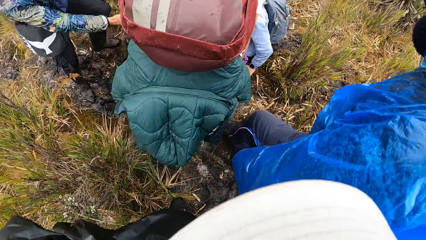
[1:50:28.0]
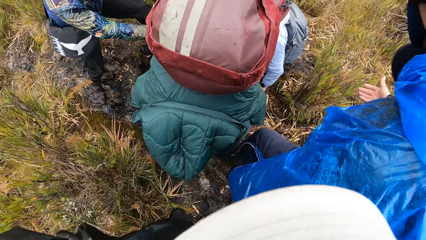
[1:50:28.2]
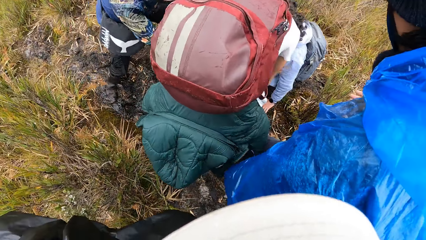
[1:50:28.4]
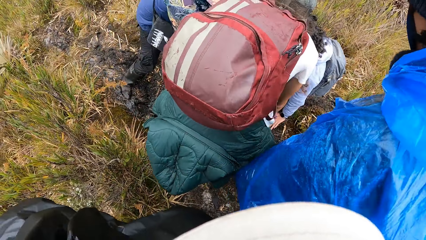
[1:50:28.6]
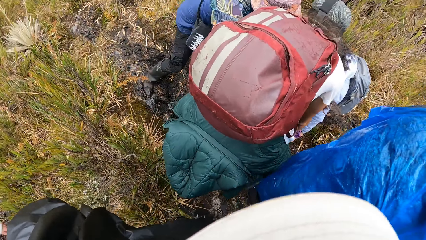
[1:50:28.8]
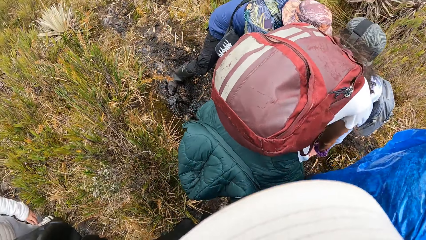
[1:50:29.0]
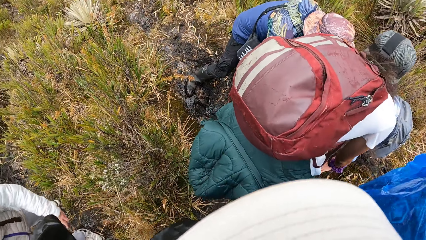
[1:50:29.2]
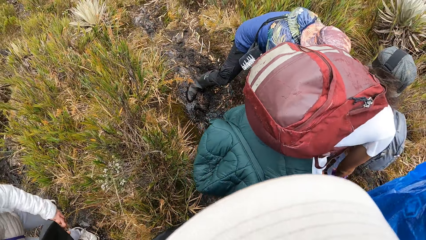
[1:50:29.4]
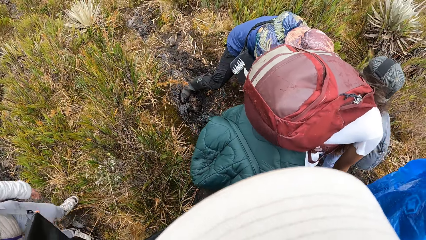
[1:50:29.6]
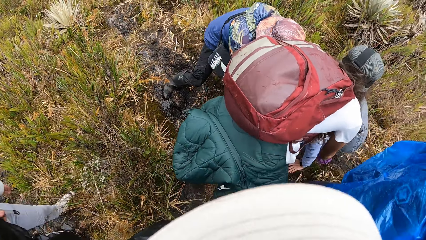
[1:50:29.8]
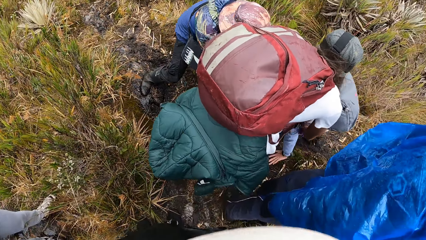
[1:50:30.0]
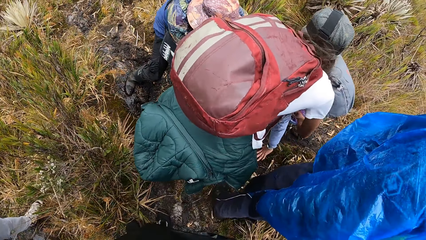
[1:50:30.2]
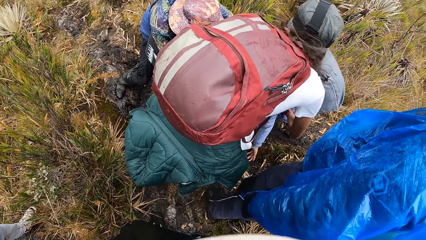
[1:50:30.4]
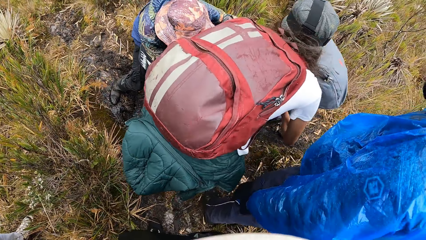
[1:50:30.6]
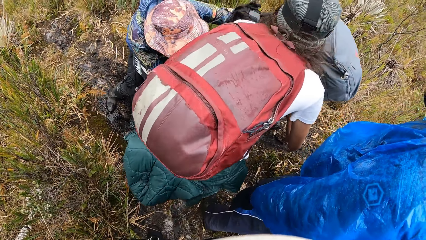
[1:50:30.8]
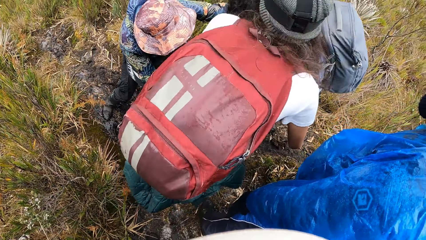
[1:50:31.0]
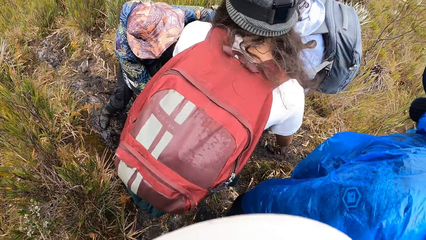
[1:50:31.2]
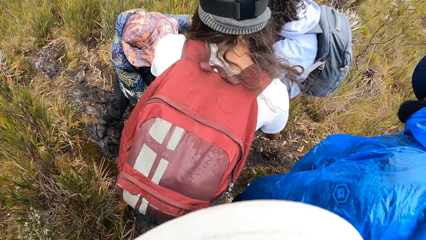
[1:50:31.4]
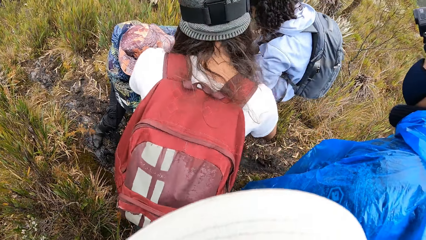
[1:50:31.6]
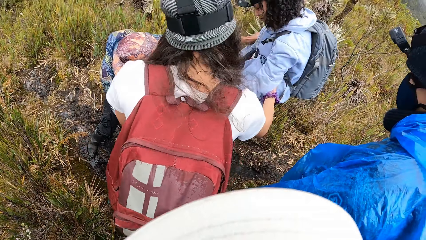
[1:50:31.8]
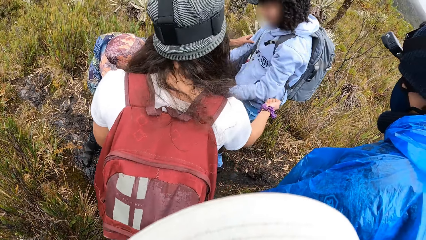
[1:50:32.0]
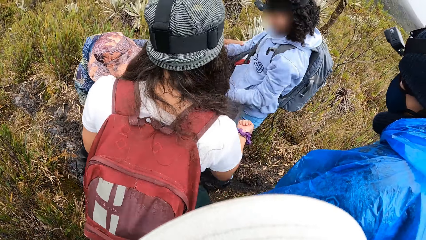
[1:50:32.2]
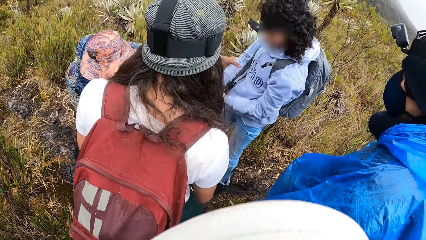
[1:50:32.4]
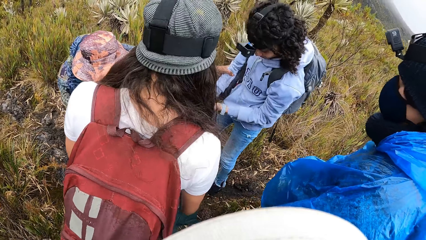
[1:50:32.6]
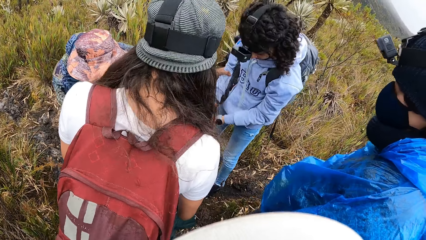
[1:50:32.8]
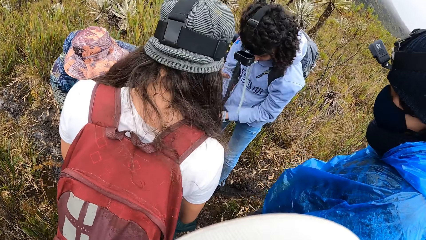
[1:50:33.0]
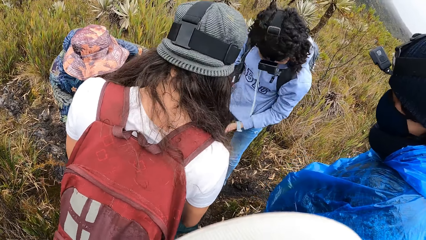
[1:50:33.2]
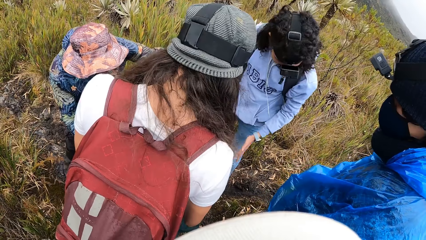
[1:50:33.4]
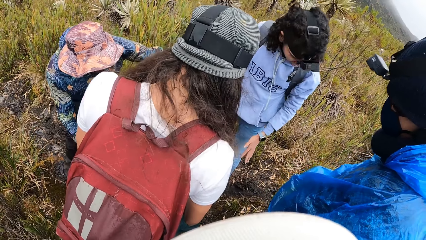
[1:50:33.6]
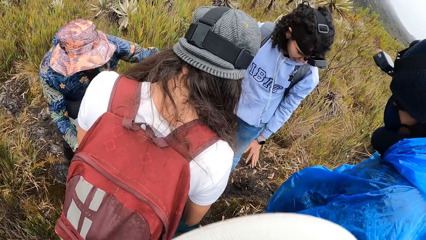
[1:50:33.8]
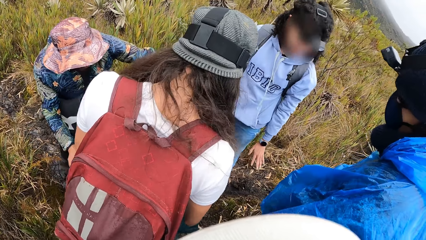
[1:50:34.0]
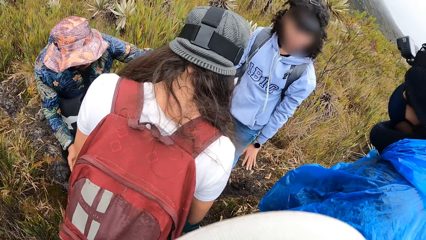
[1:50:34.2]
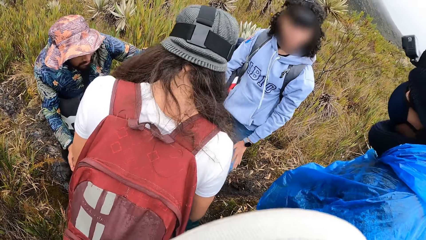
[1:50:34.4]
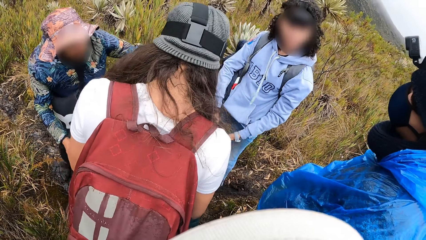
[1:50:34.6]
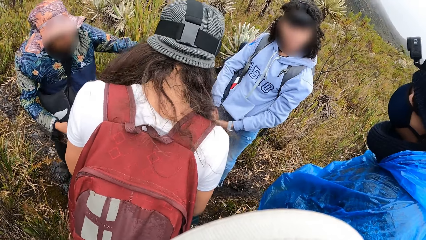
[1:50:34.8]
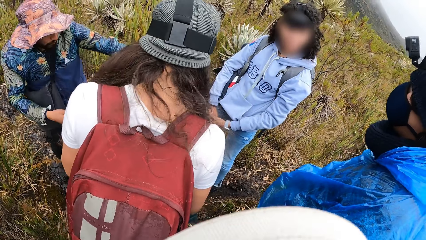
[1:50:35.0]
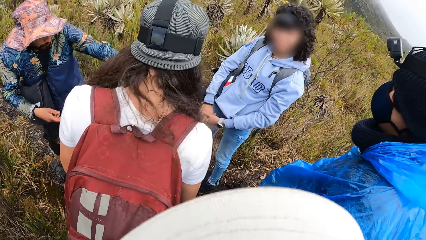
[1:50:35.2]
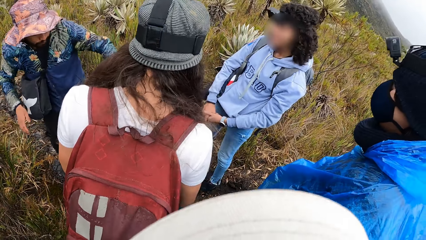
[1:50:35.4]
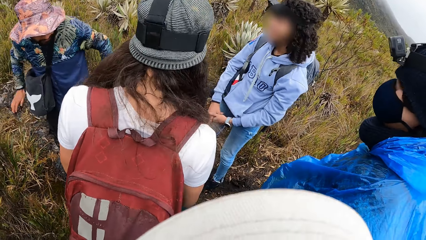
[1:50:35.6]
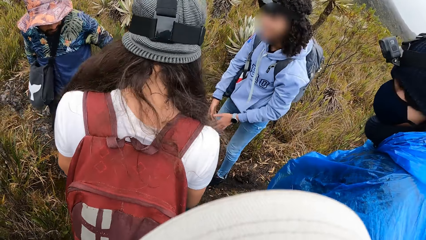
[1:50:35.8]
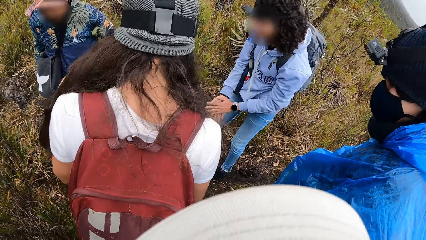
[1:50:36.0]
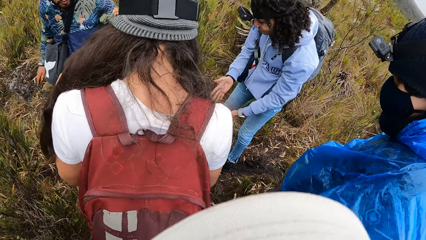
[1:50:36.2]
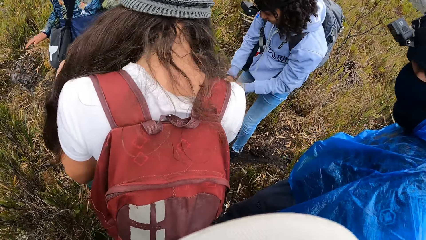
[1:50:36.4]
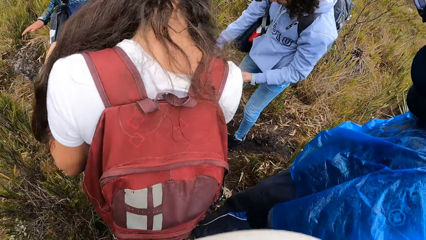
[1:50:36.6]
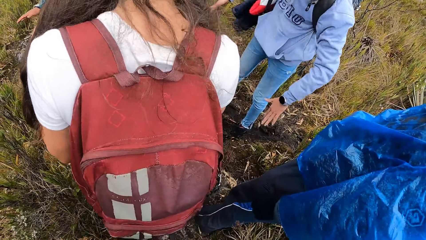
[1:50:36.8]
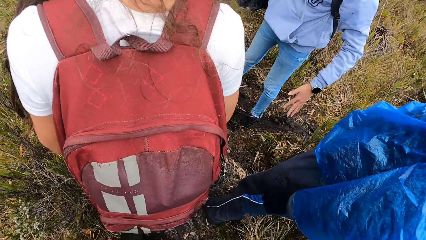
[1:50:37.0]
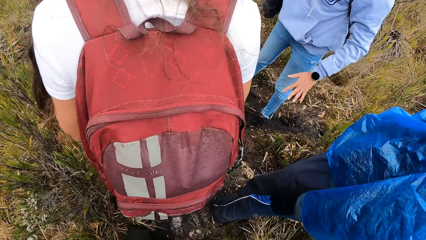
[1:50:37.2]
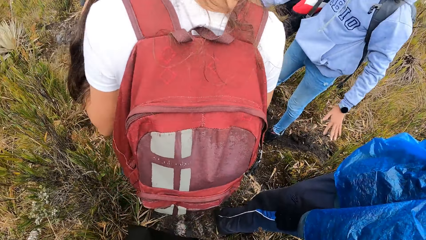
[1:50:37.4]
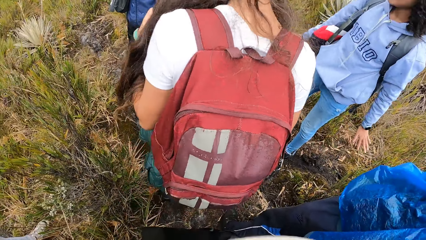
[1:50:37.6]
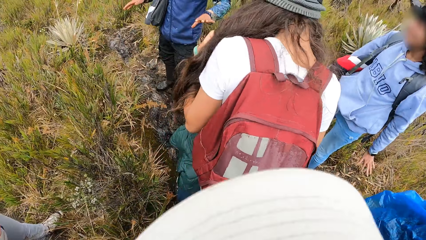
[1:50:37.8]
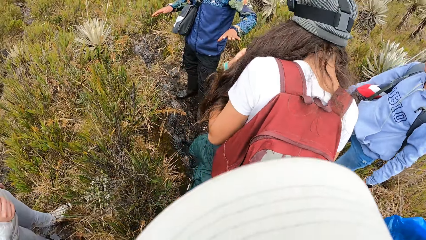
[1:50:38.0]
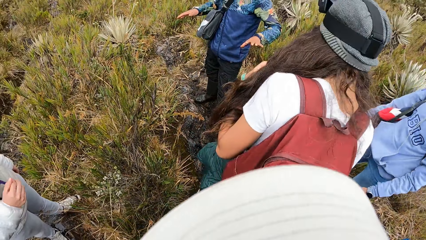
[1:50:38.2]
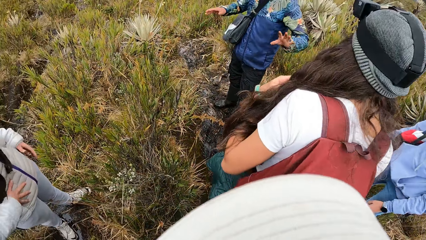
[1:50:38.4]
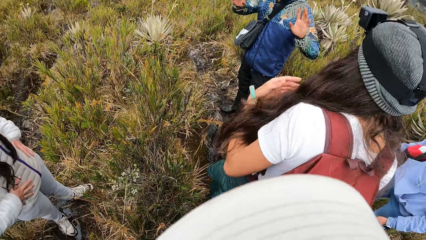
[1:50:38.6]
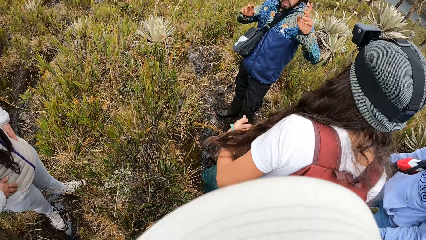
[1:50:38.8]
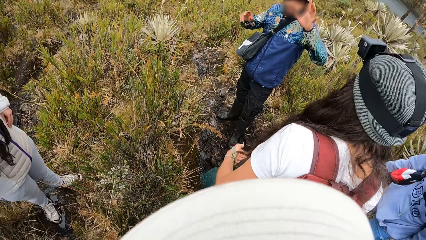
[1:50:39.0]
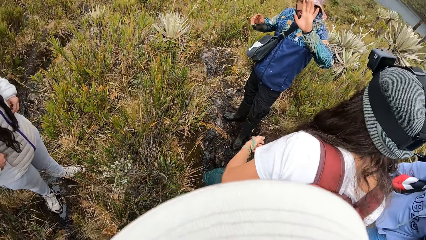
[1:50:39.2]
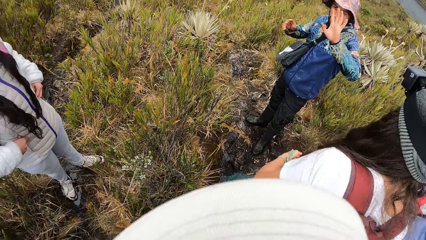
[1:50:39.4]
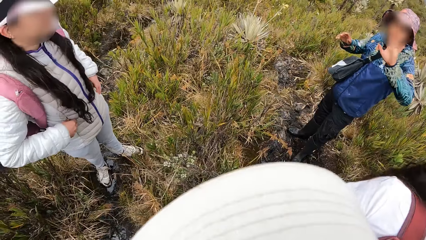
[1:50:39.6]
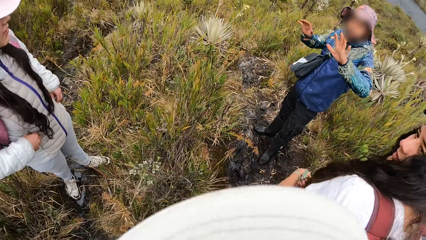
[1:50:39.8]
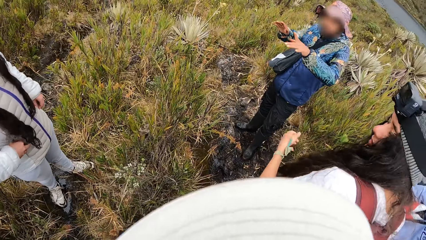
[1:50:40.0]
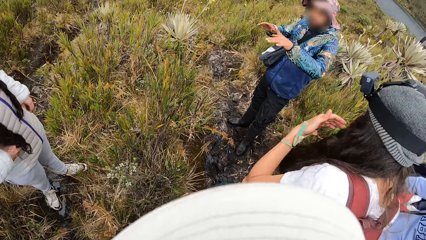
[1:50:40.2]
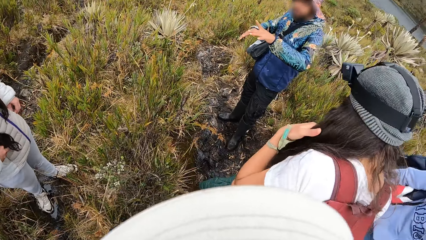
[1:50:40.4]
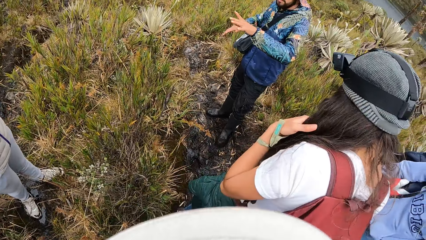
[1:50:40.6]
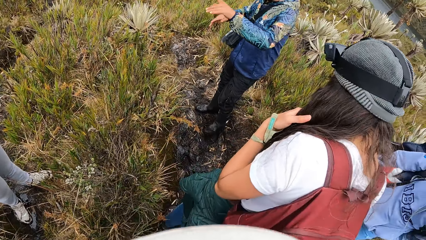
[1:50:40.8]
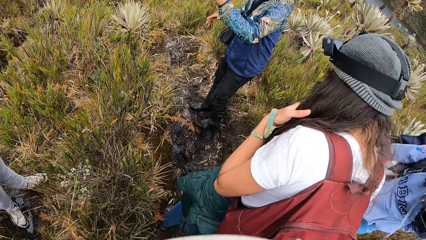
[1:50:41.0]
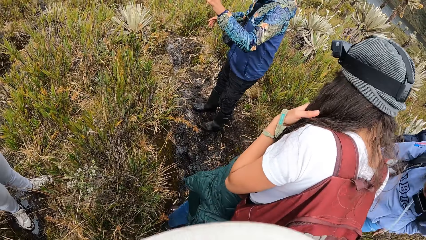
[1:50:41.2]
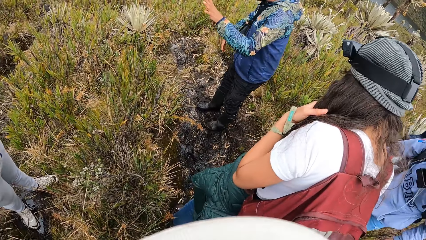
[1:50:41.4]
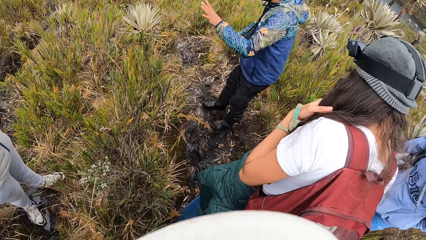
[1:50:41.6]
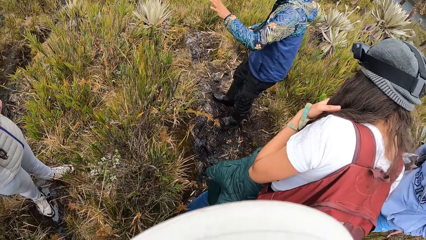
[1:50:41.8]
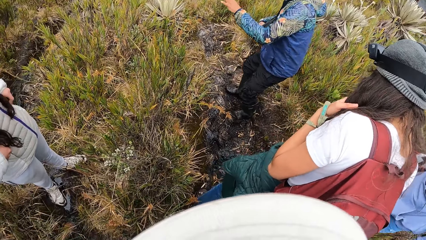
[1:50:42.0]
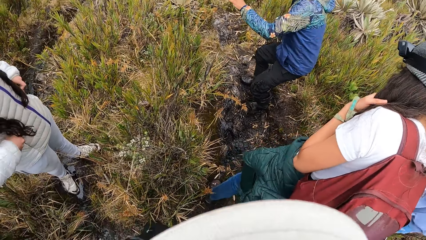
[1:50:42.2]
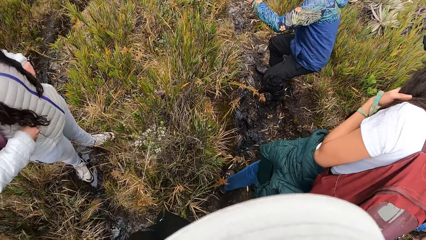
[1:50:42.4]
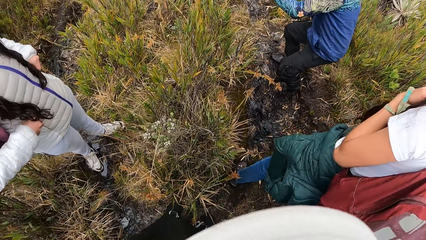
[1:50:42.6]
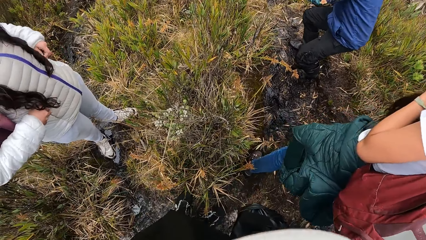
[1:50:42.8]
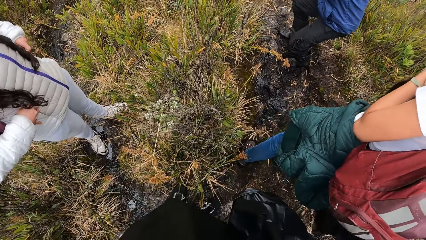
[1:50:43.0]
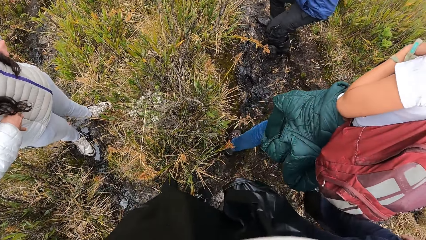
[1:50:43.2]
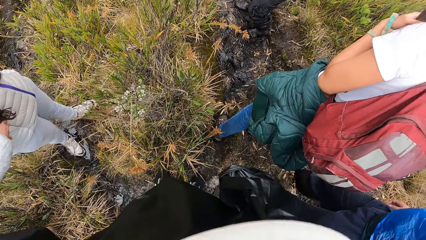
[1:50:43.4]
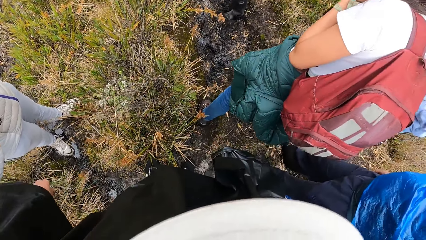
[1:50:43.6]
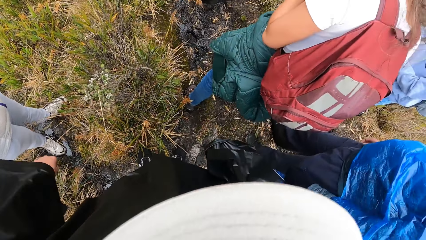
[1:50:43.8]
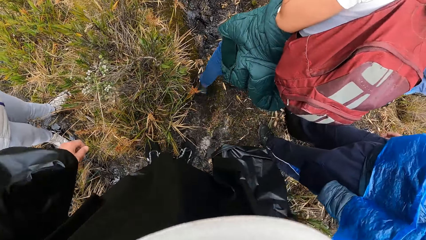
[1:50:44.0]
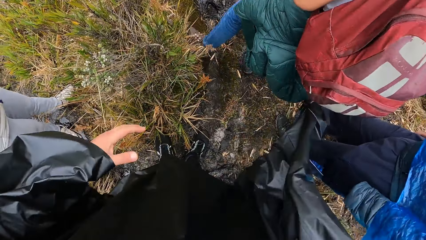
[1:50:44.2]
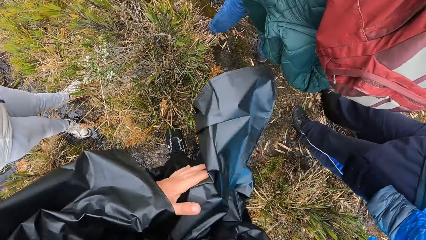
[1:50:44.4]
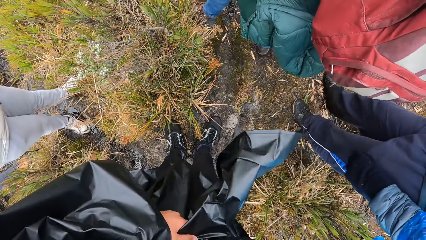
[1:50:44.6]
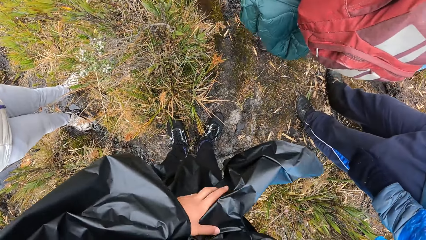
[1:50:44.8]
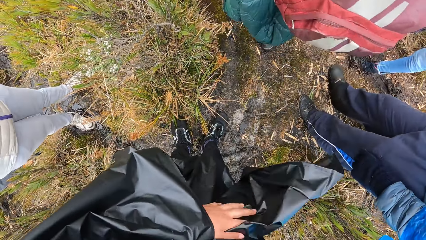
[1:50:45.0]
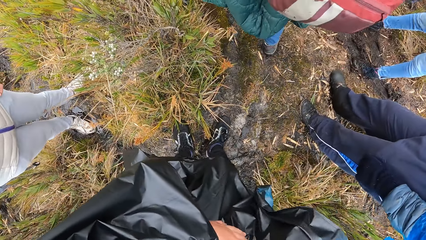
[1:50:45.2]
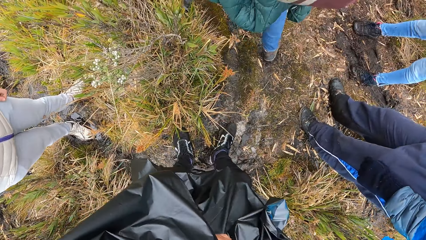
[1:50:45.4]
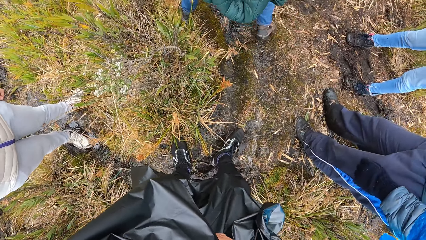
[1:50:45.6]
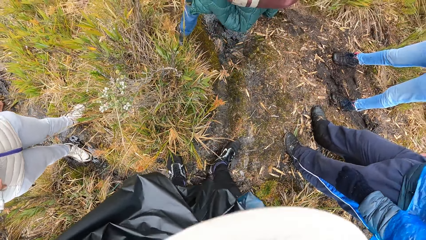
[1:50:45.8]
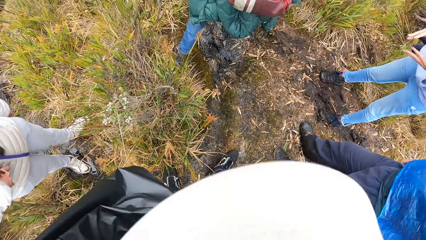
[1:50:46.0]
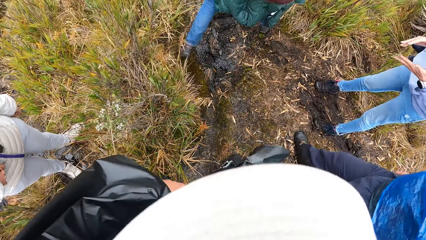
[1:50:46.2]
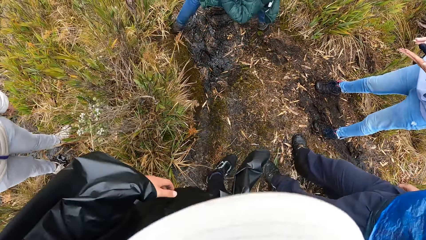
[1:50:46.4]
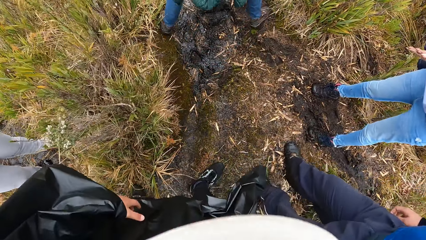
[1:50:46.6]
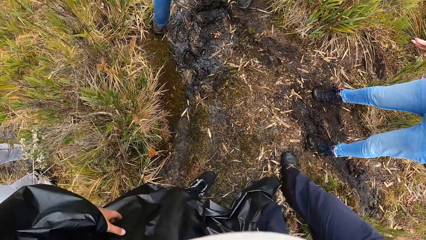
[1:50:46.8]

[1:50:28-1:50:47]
The instructor assists the woman on the ground with both hands. The woman interacts with the camera wearer. The instructor interacts with the camera wearer and the group of people. The camera wearer adjusts a raincoat on her body with both hands. She holds the raincoat.
